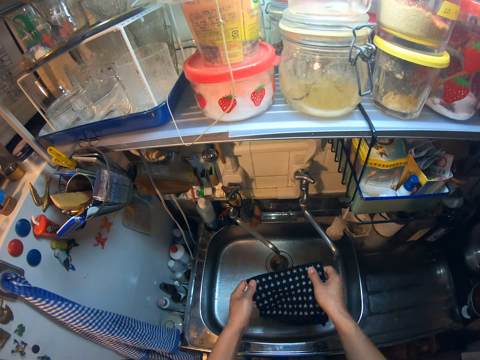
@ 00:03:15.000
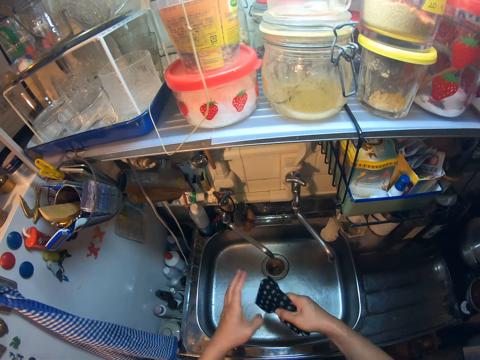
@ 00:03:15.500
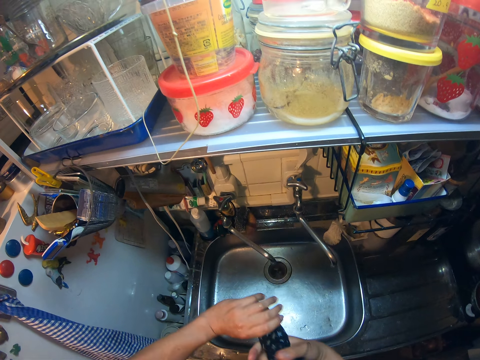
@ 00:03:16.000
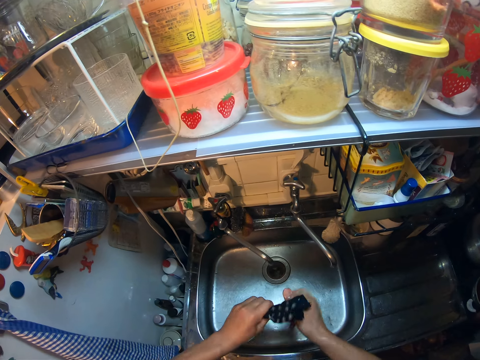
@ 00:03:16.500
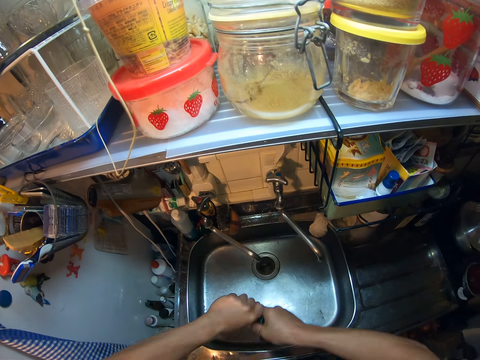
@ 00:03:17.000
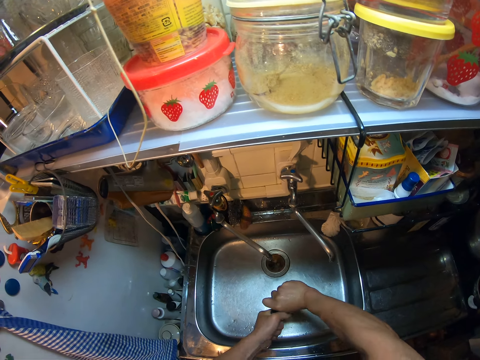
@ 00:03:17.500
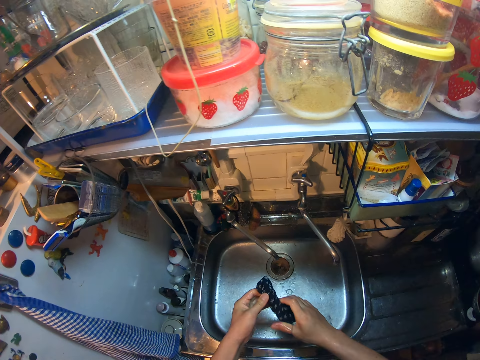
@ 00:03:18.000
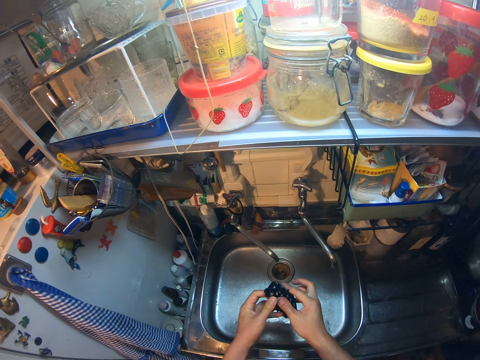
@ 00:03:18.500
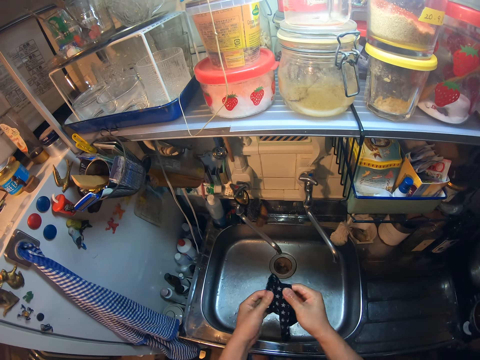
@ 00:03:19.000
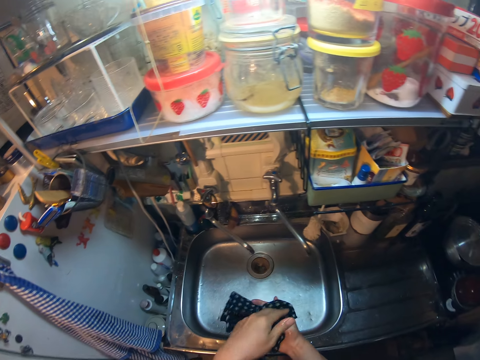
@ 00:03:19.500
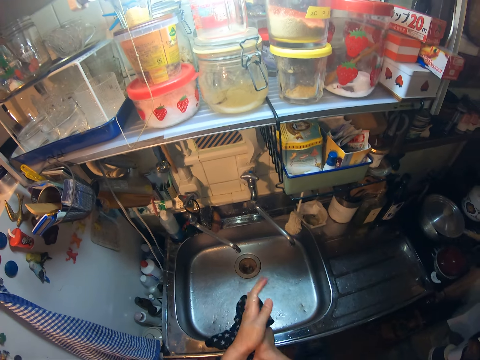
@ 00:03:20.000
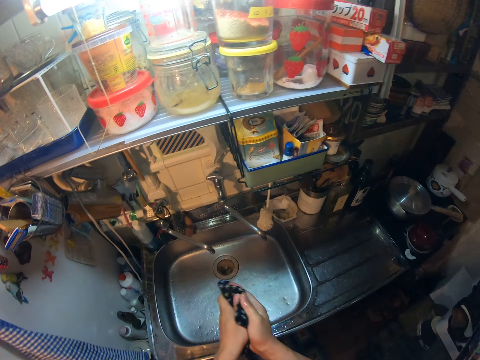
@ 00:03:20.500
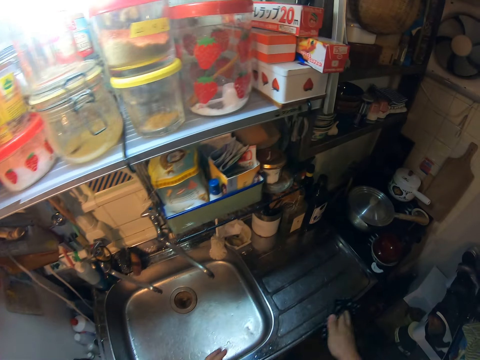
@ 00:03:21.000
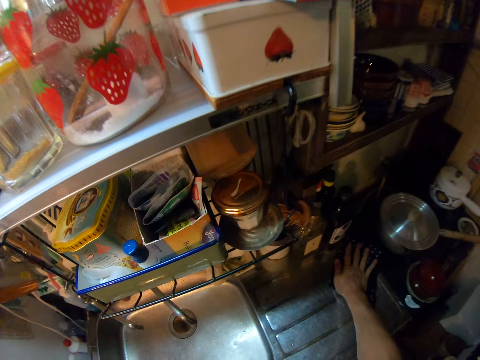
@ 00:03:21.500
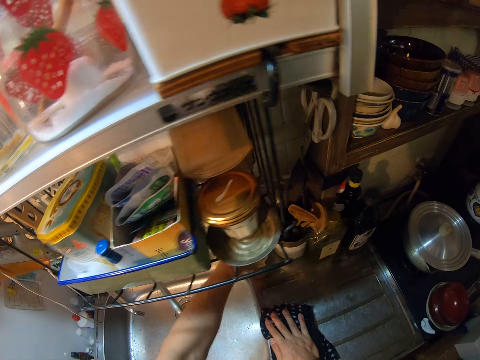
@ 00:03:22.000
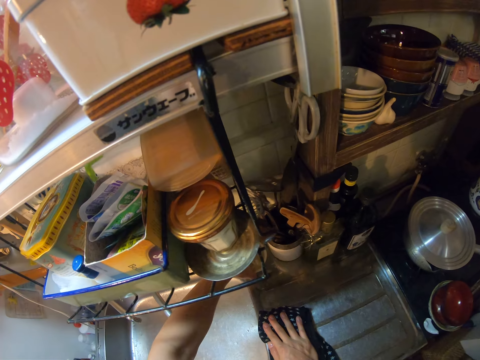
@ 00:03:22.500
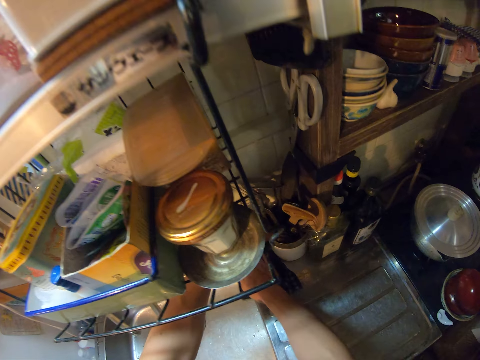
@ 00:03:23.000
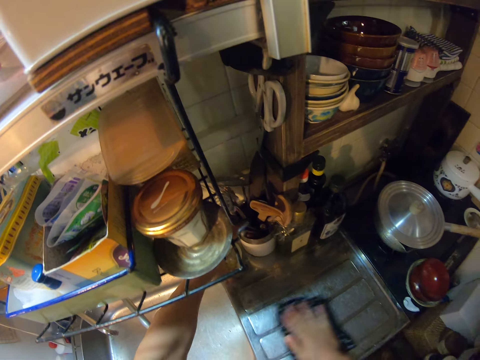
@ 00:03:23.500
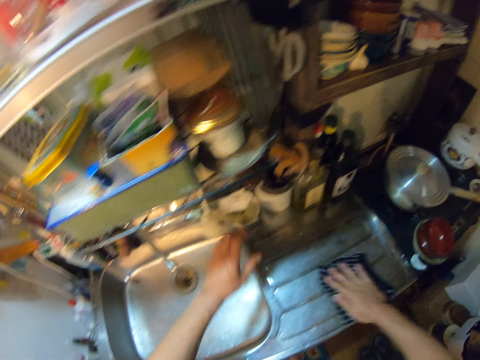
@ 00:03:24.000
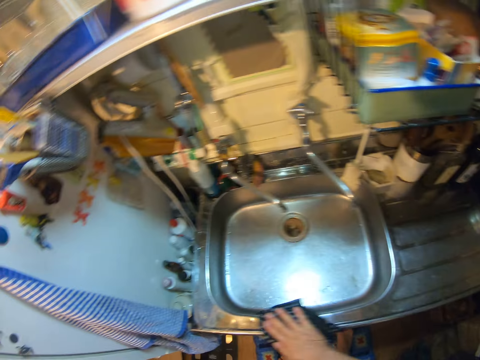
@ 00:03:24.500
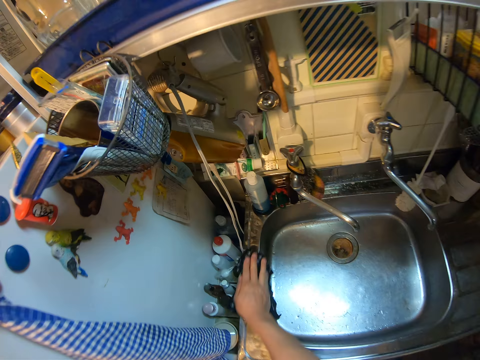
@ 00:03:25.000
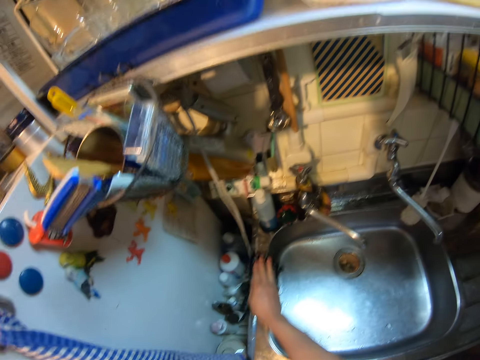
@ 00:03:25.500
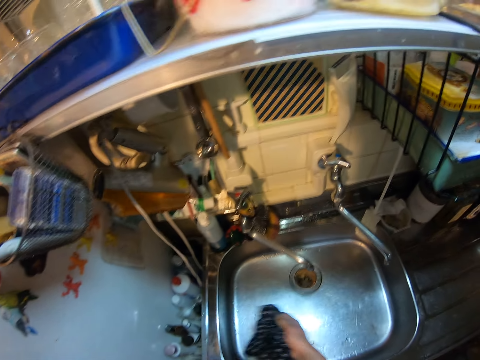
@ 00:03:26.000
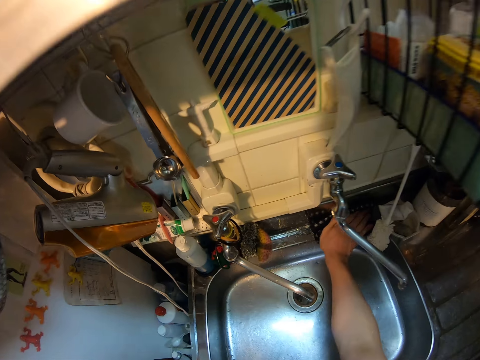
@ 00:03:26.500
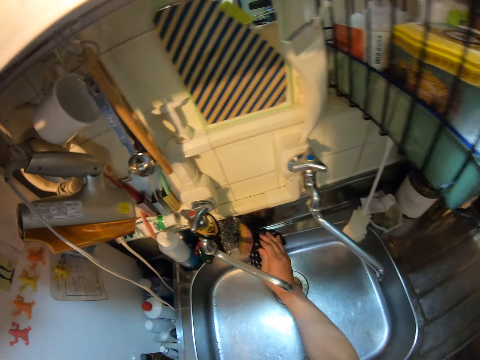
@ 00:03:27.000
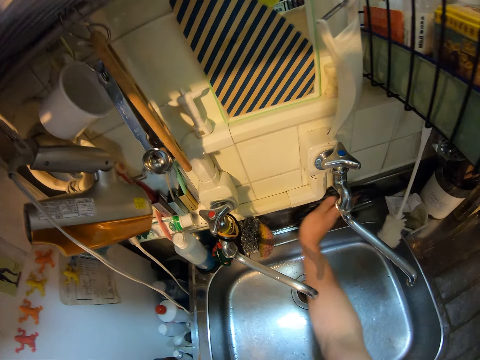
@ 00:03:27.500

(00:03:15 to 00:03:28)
The camera wearer squeezes water from the kitchen cloth with both hands. He unfolds the kitchen cloth. He wipes his hands. He cleans the countertop with the cloth in his right hand. He lifts a bowl. He wipes the sink table. He places the bowl on the sink table. He wipes the sink.

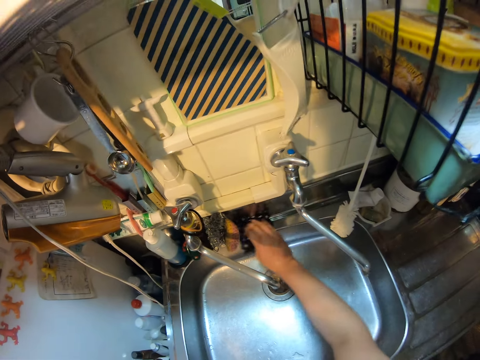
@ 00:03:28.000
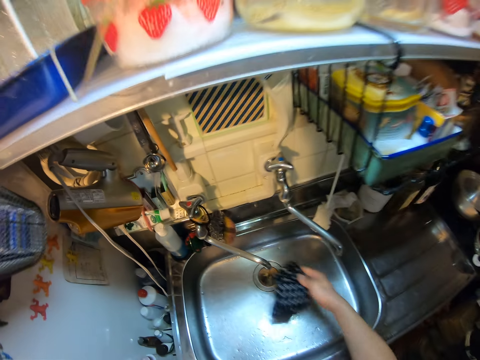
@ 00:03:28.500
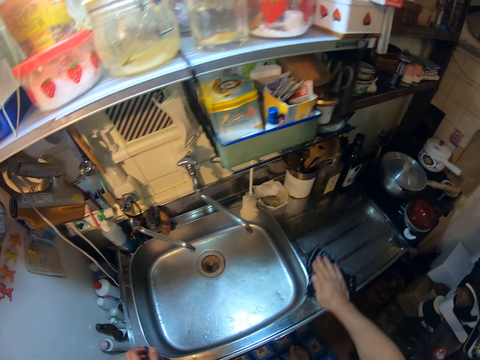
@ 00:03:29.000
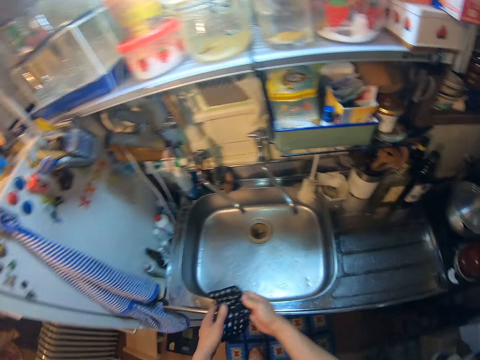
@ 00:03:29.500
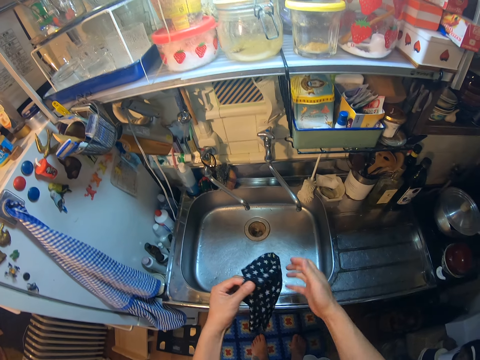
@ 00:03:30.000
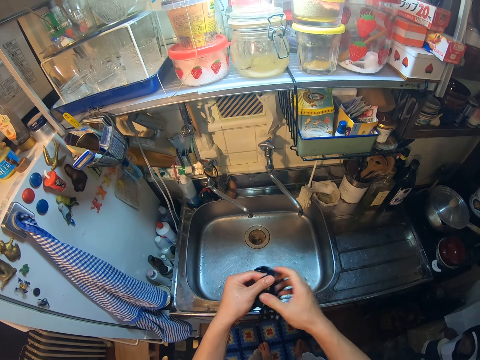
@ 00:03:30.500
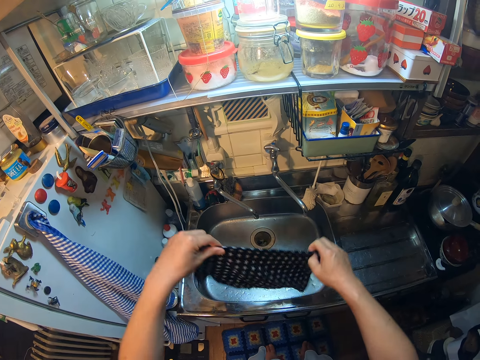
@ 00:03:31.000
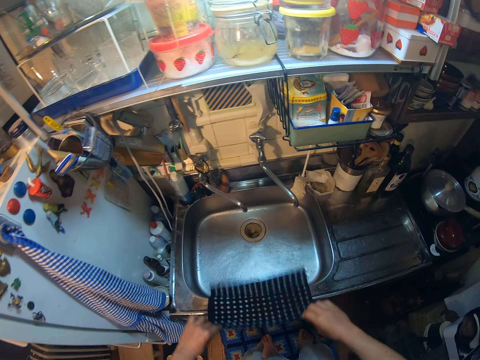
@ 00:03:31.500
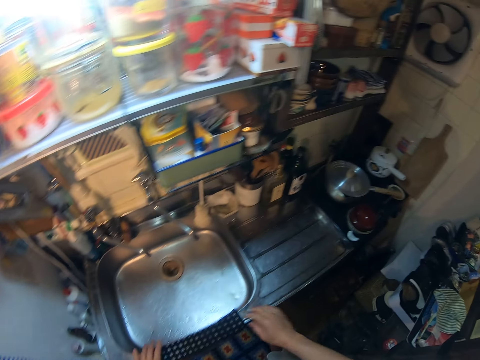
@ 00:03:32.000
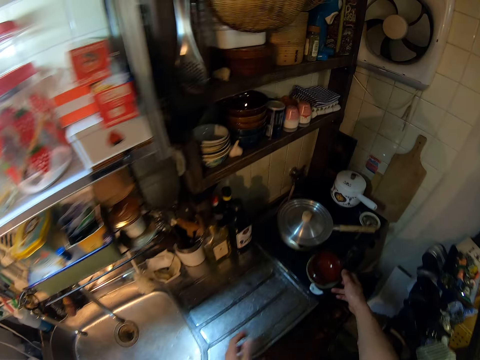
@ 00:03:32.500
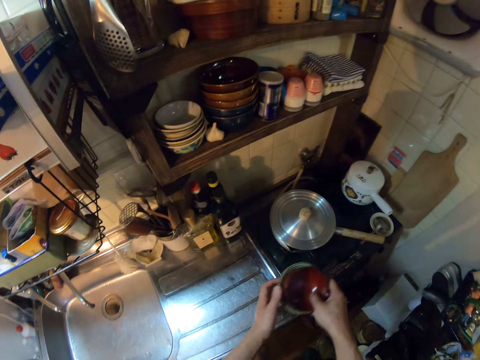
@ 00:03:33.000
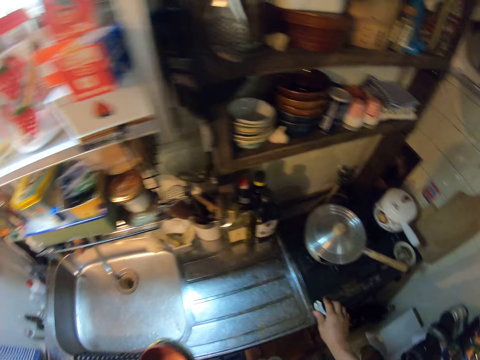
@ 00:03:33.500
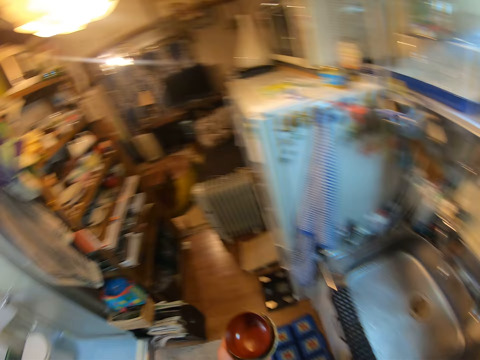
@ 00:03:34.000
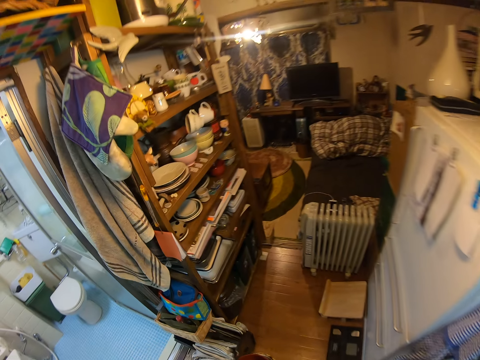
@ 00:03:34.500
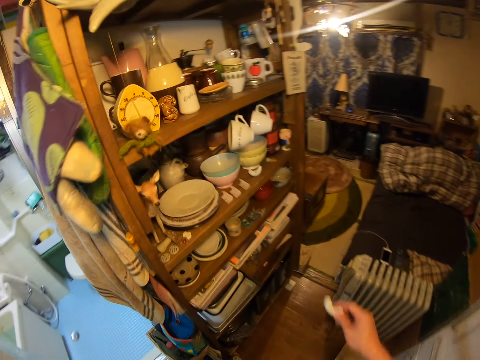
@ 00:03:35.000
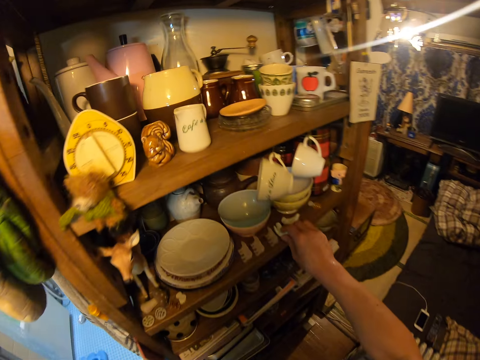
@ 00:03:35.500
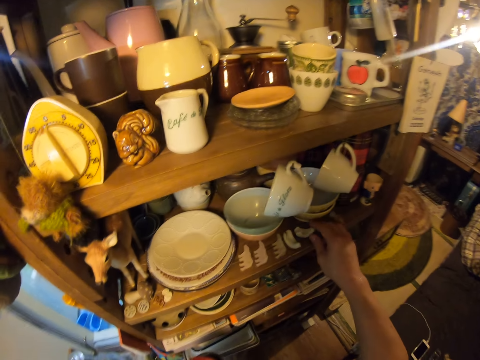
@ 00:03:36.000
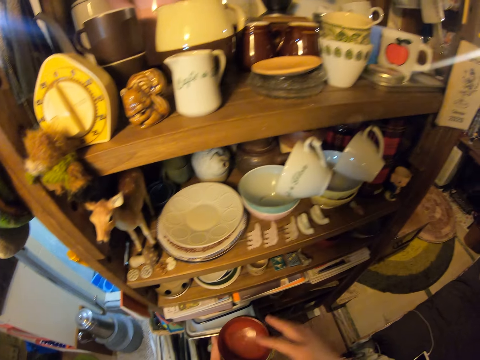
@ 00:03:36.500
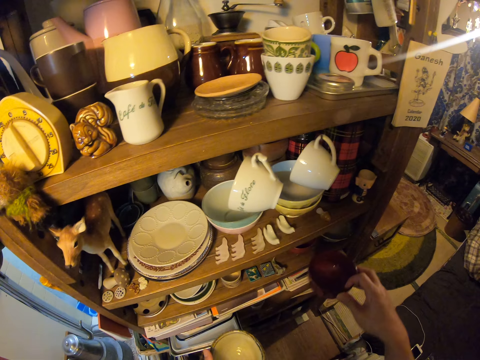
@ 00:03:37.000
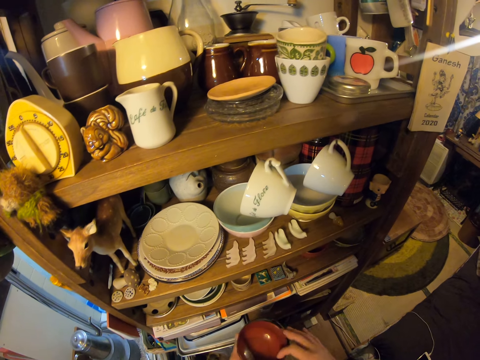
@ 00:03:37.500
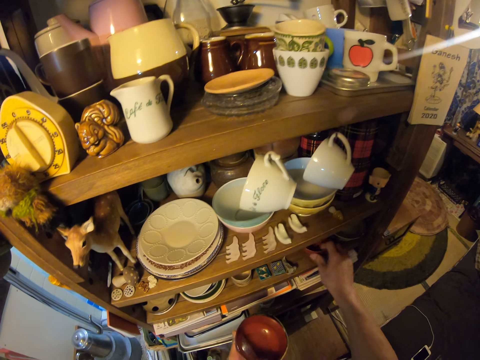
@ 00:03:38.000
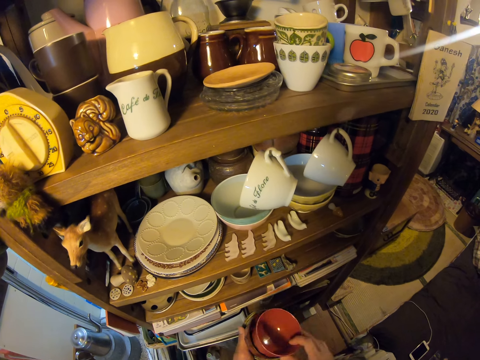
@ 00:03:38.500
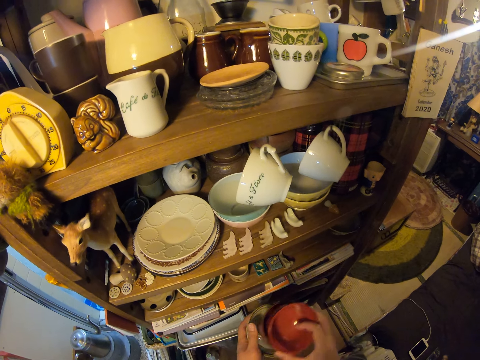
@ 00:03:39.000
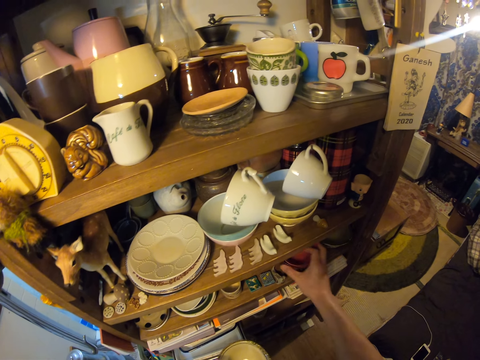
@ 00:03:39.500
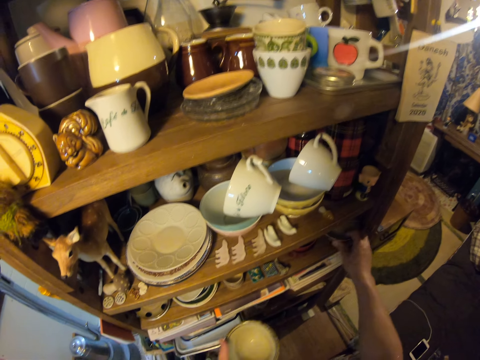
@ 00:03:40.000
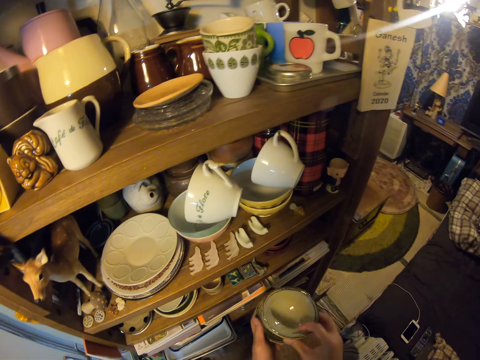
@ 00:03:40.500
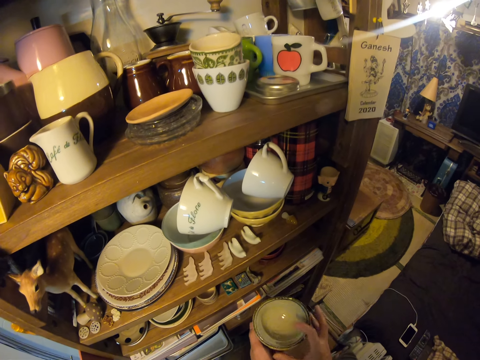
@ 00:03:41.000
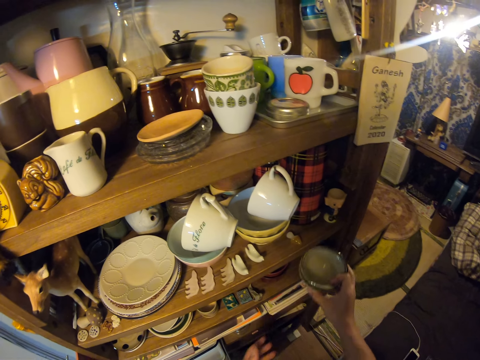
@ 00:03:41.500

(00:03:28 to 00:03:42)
The camera wearer unfolds the kitchen cloth. He adjusts the cloth with both hands. He places the kitchen cloth on the sink. He touches the kitchen cloth. He carries the plates on the countertop with his hands. He picks up bowls. He carries the chopstick rest with his right hand. He picks up something. He walks around the kitchen. He puts the chopstick rest in a cupboard. He moves something. He holds the bowls. He looks around the shelf. He puts the plates in the cupboard. He places the bowl on top of another. He picks up a bowl. He places the bowl on top of another. He places the bowls on the shelf. He picks up a bowl. He places the bowl on top of another.
